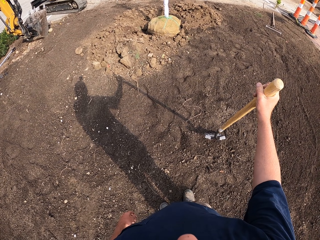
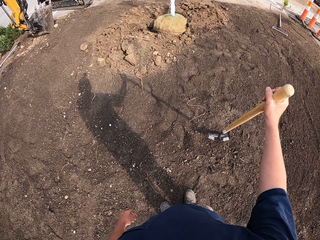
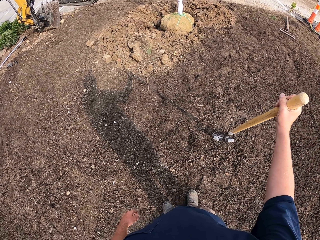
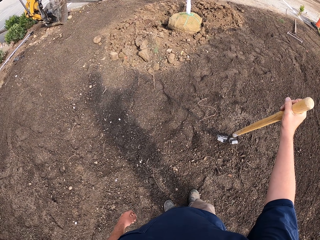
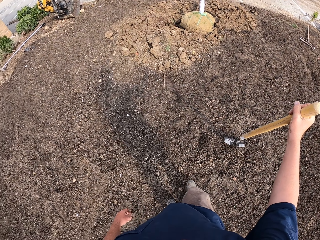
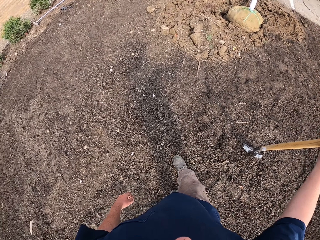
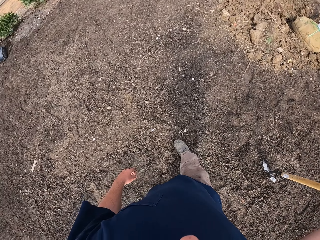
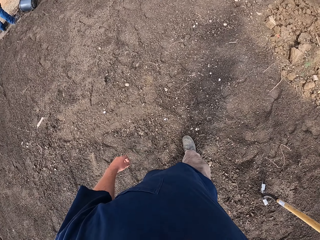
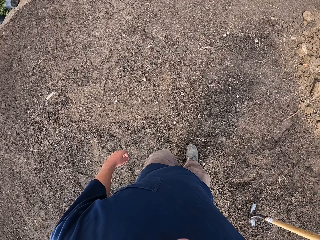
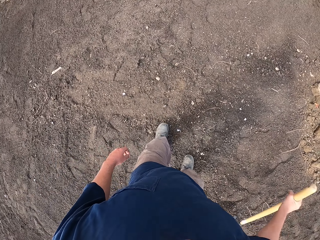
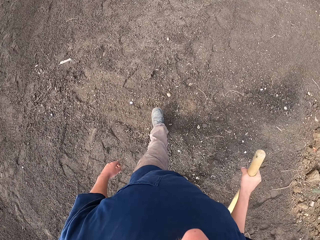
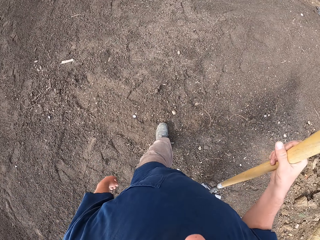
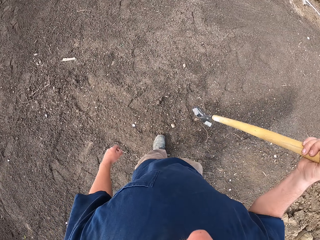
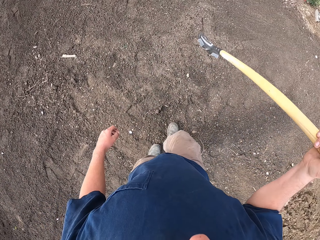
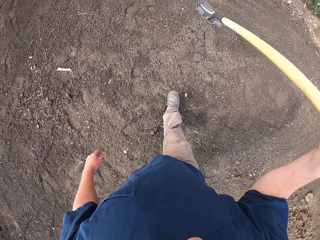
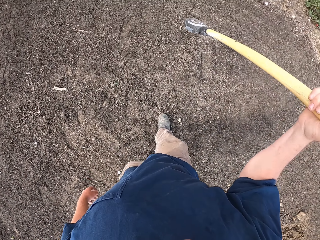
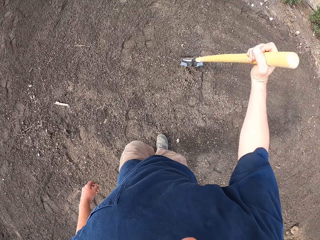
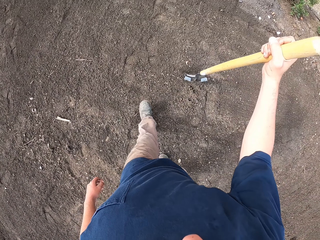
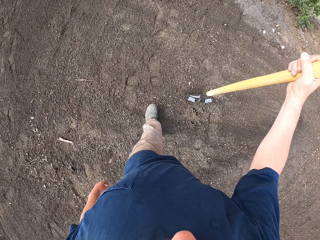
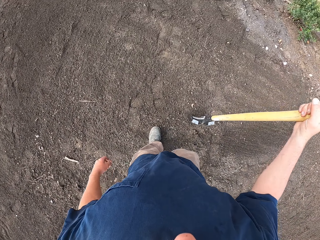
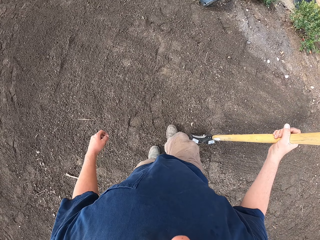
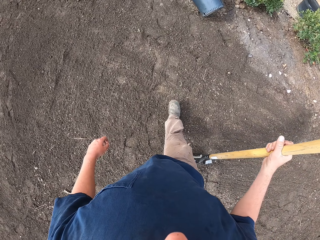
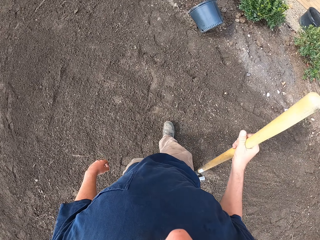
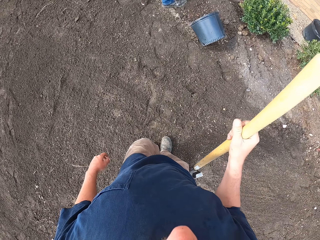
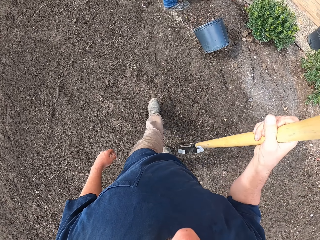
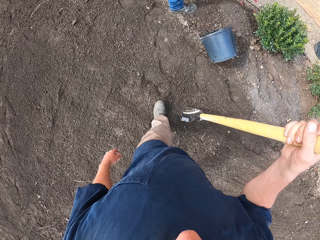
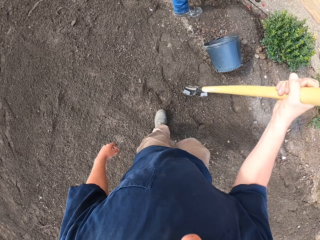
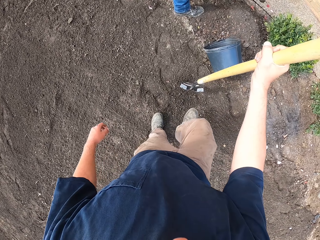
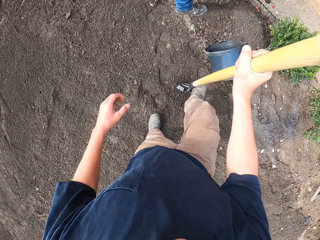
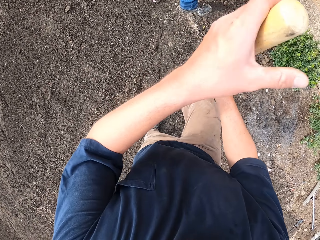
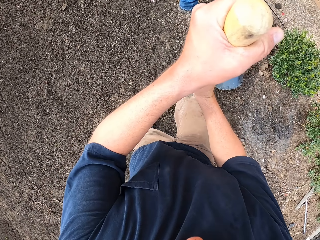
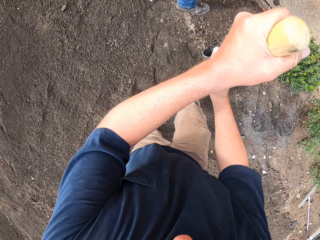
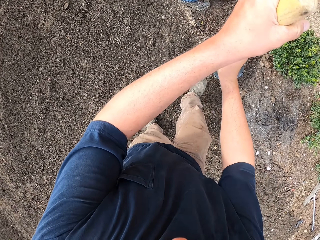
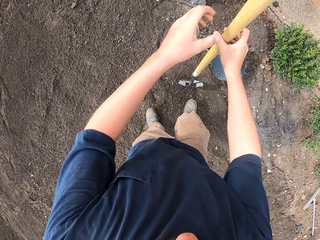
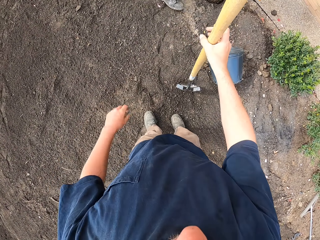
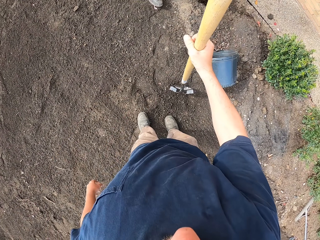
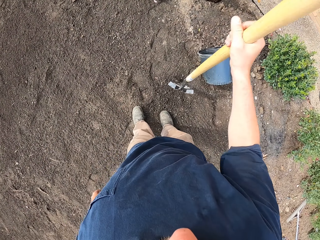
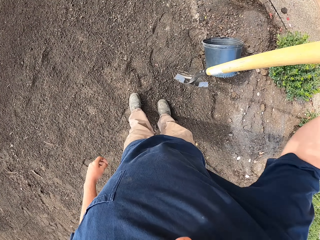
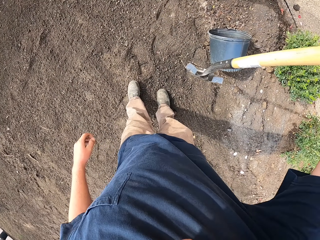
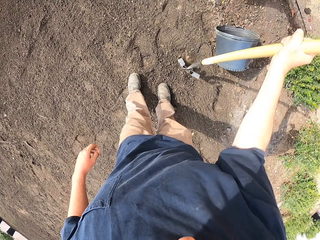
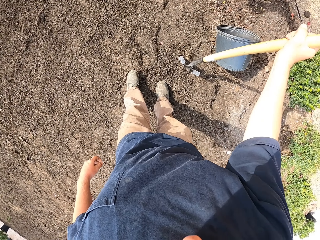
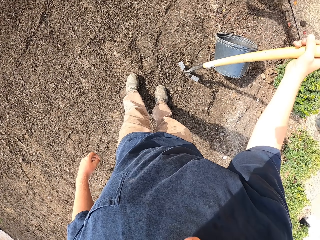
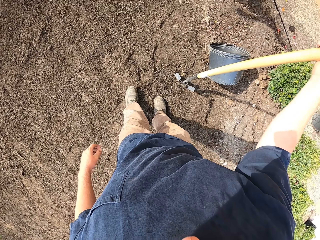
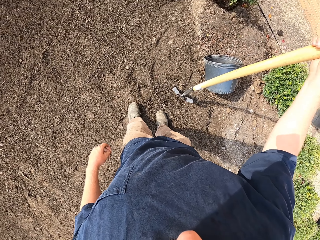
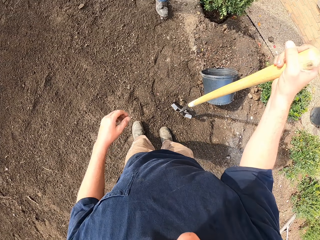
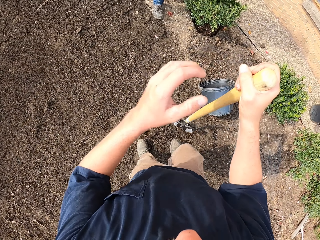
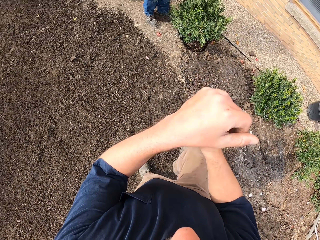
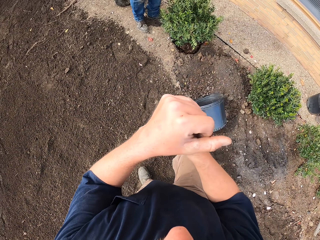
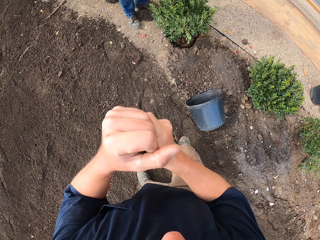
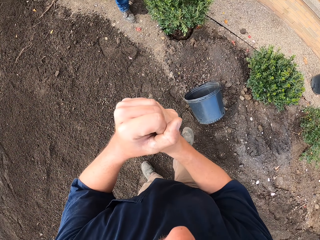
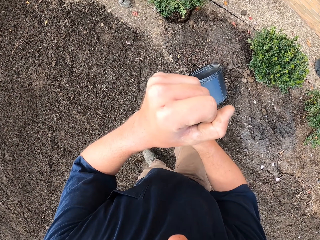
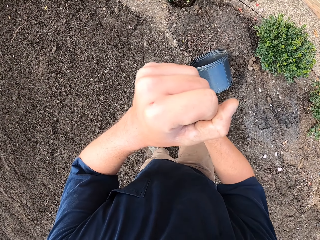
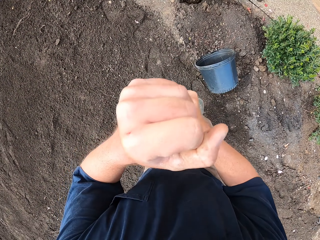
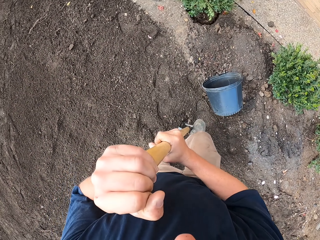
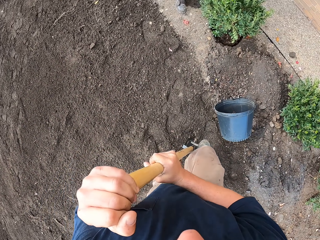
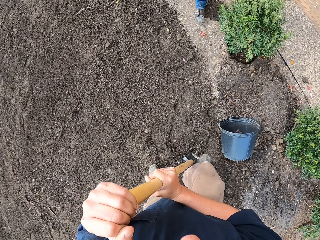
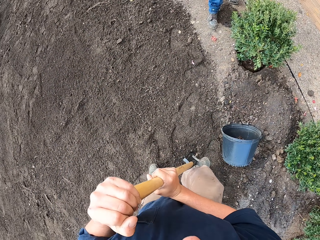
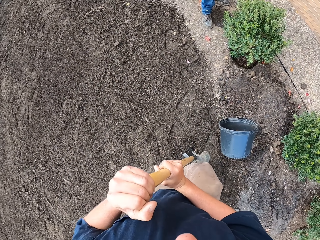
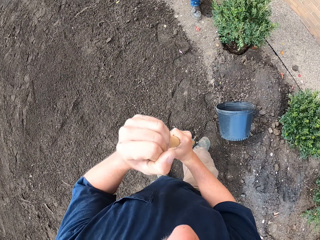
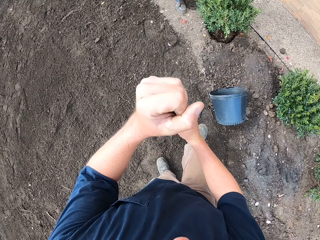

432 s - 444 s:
The camera wearer walks on the field. They dig with the shovel. They dig the spade on the ground.

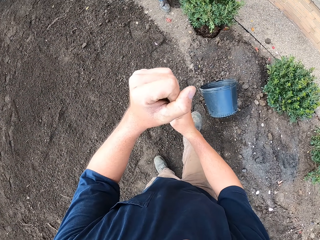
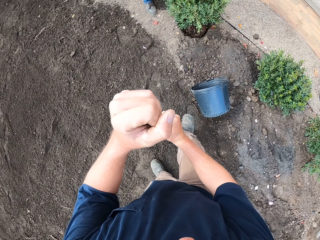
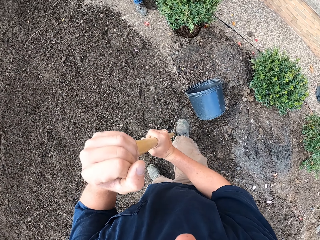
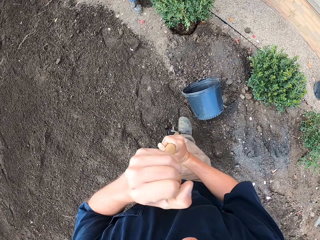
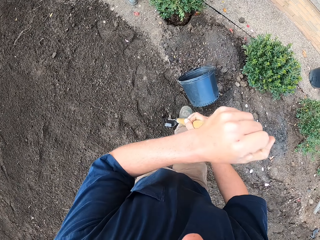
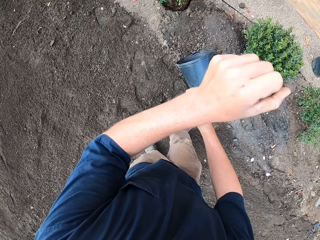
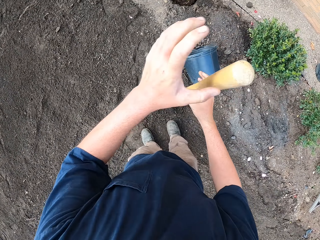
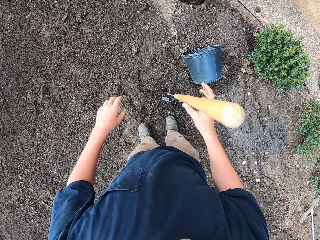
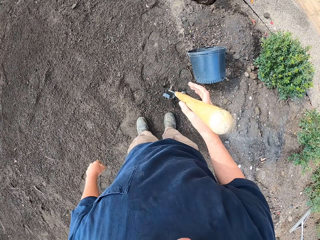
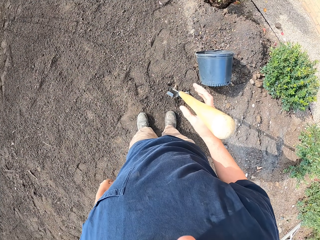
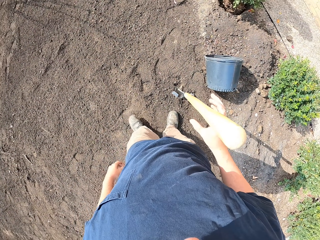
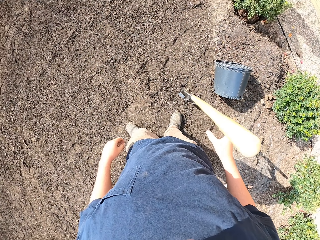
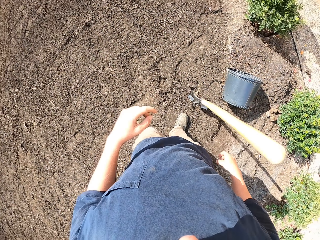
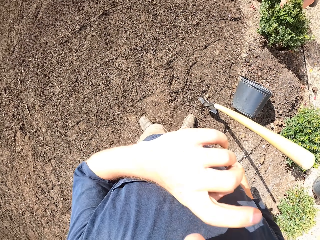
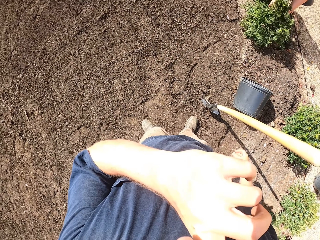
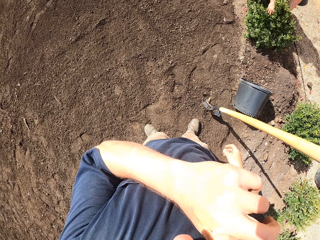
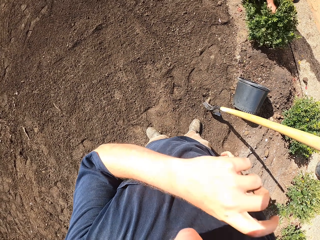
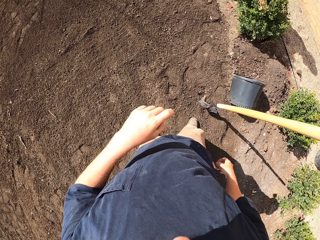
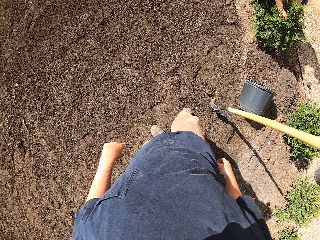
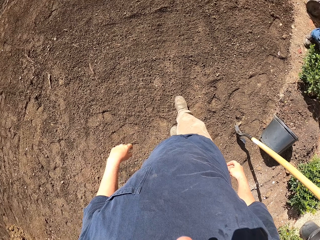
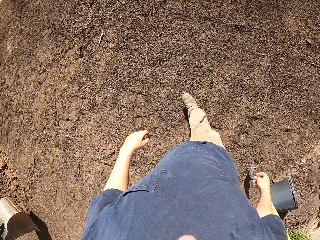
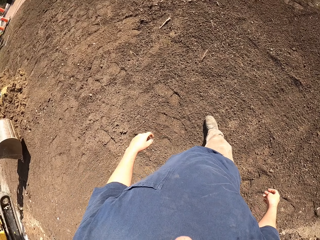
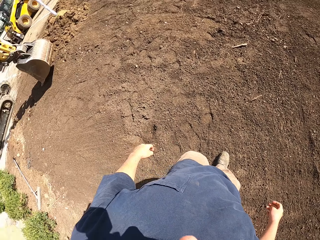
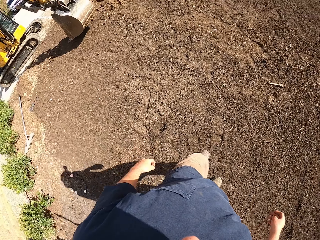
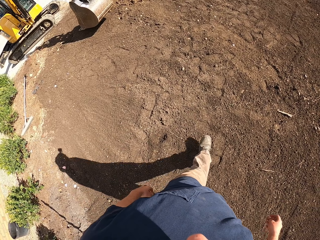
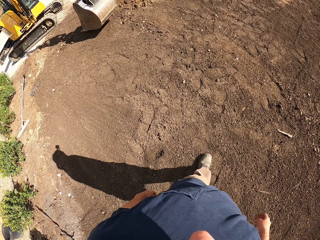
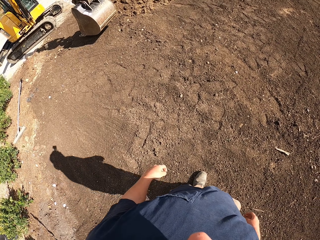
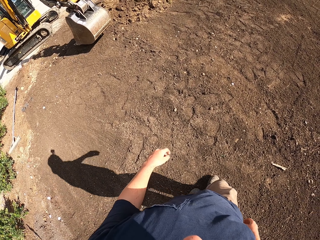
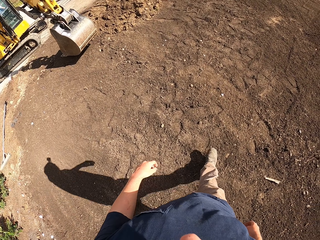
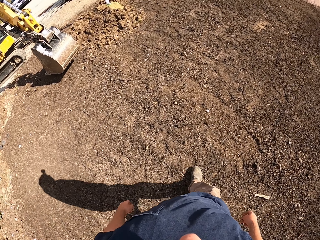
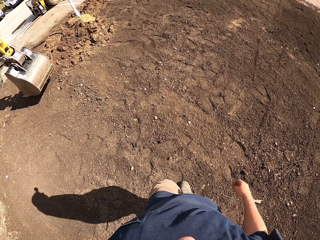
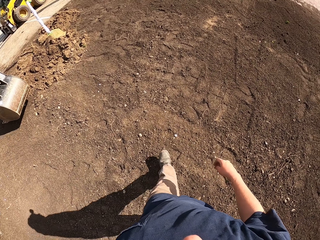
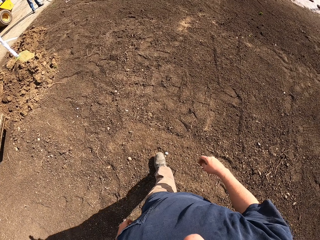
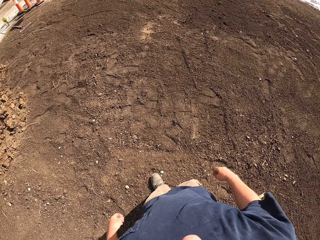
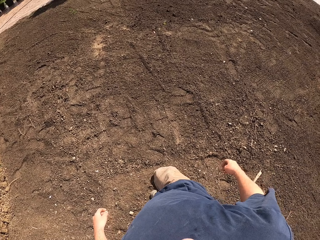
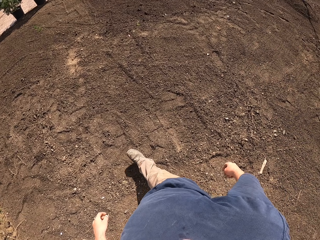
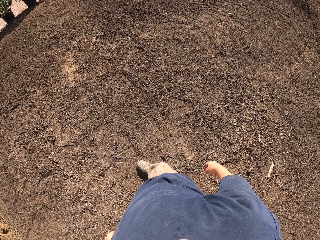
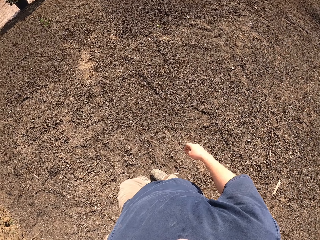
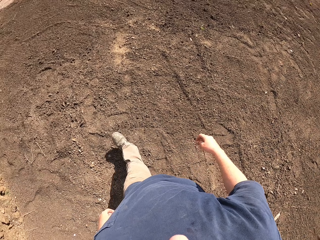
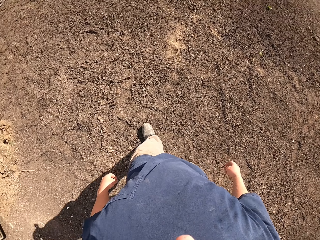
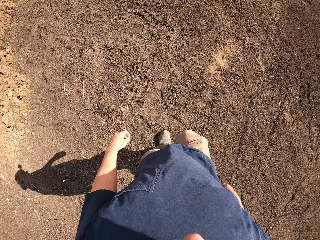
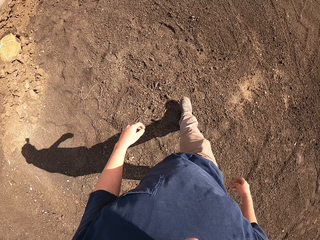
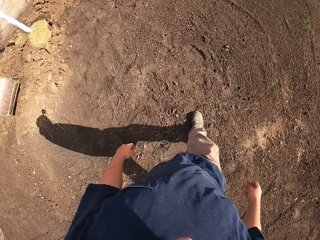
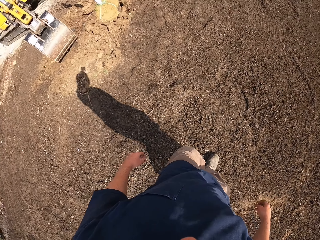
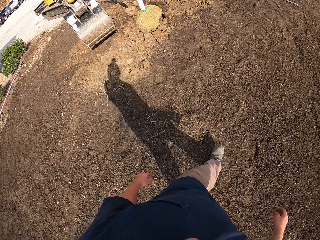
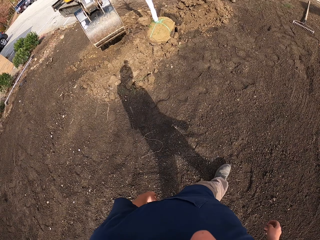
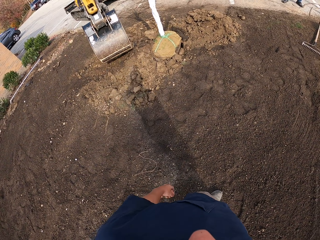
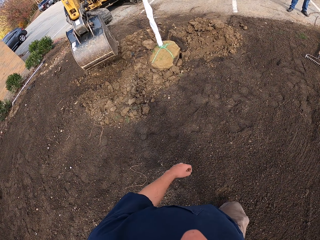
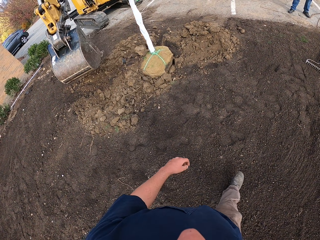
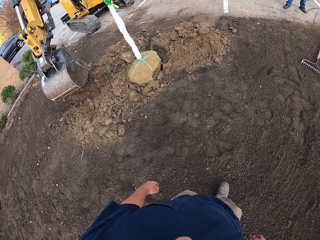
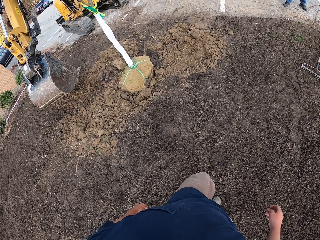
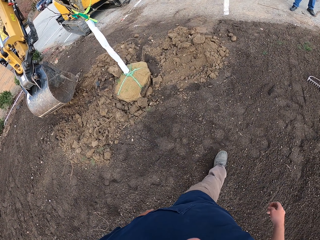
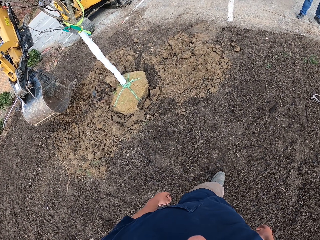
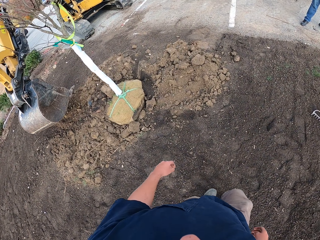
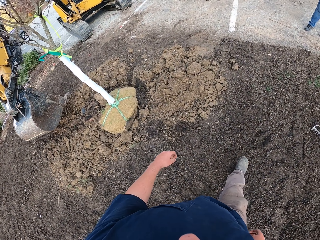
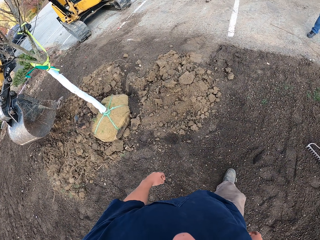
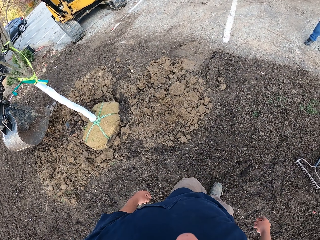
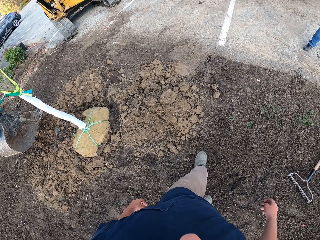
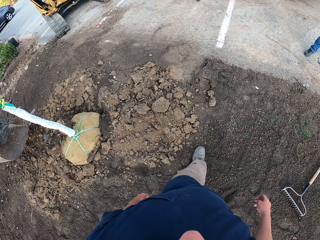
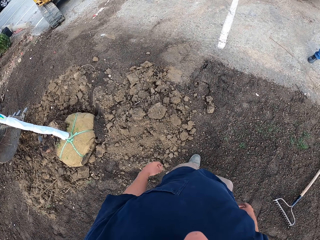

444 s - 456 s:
The camera wearer sticks the shovel on the ground. They scratch the face. They walk on the field.
